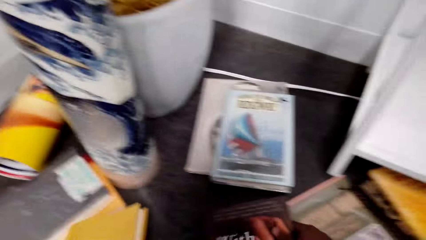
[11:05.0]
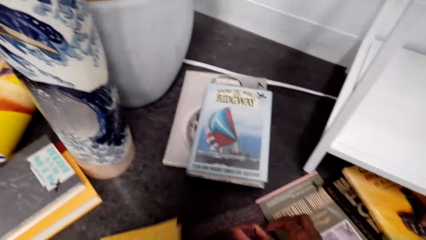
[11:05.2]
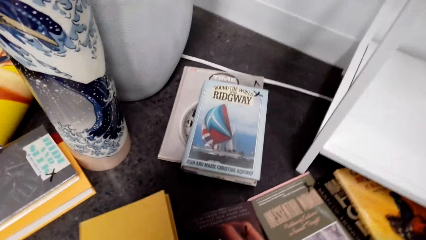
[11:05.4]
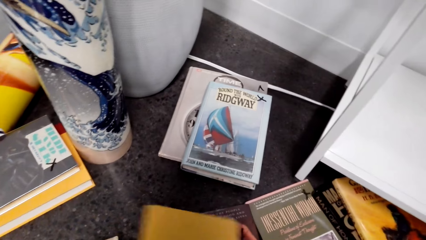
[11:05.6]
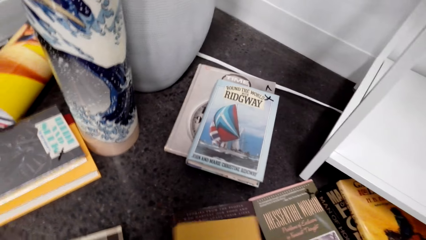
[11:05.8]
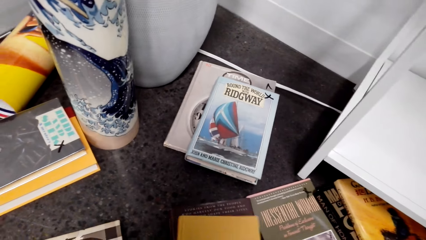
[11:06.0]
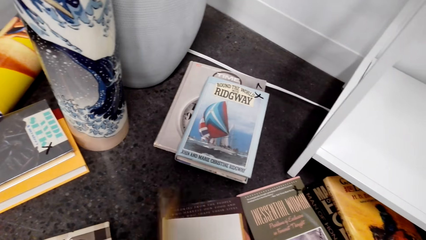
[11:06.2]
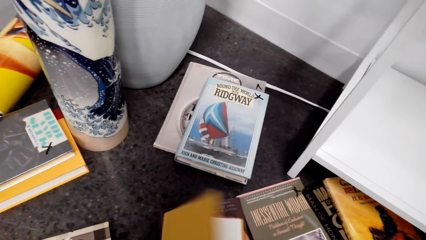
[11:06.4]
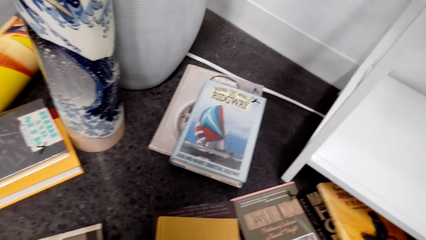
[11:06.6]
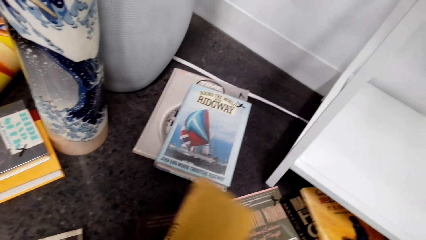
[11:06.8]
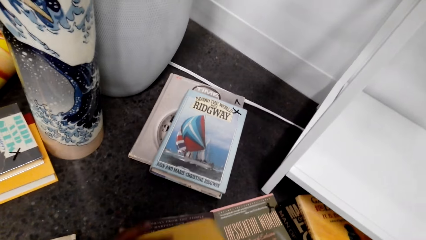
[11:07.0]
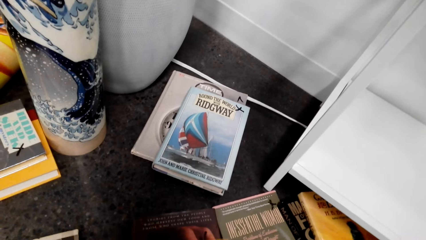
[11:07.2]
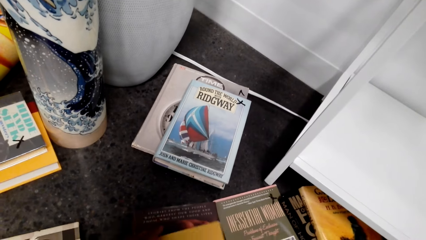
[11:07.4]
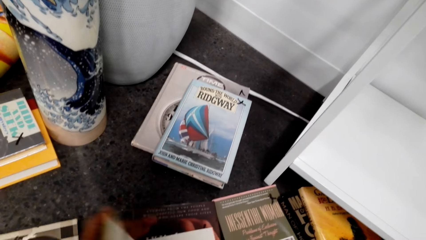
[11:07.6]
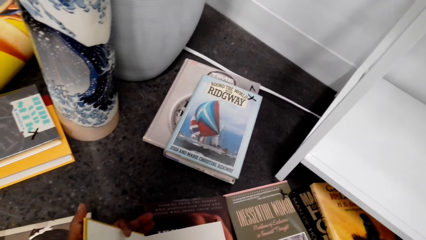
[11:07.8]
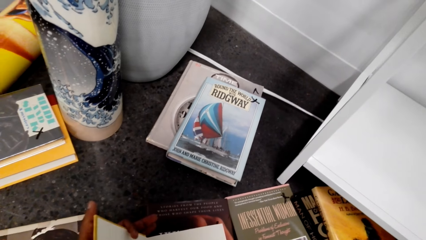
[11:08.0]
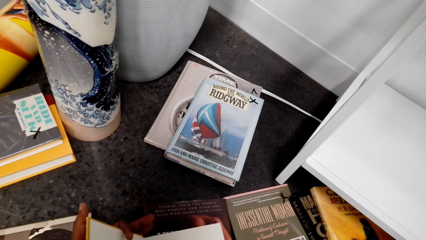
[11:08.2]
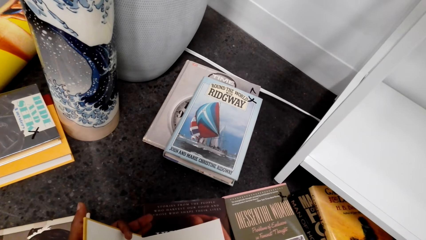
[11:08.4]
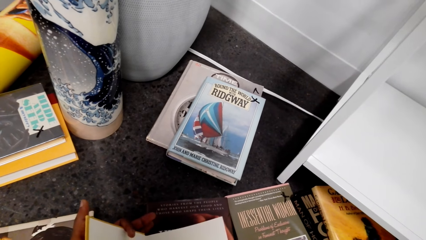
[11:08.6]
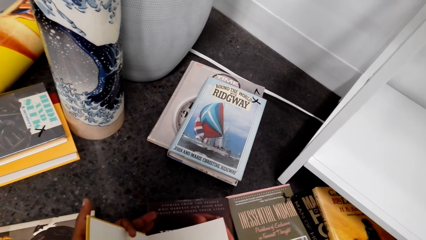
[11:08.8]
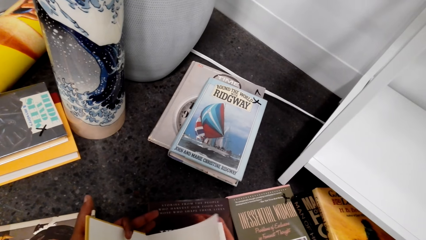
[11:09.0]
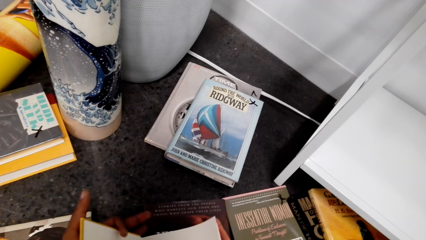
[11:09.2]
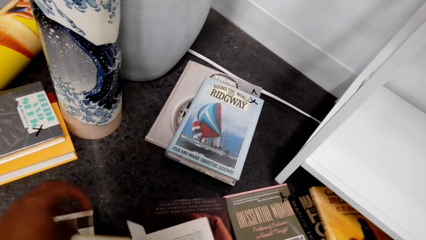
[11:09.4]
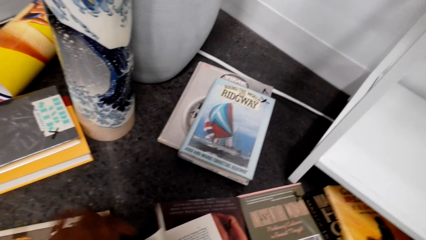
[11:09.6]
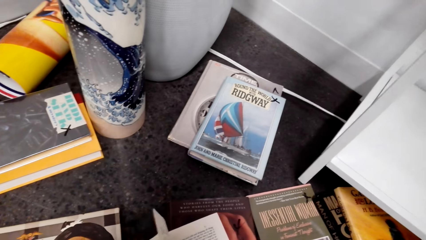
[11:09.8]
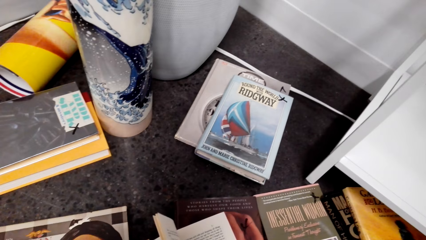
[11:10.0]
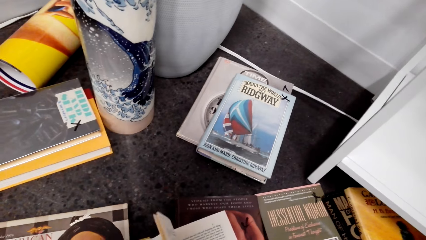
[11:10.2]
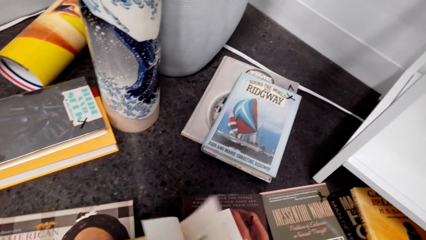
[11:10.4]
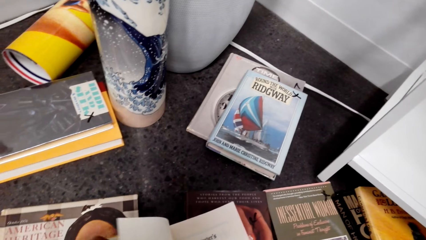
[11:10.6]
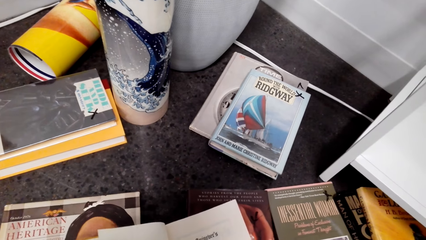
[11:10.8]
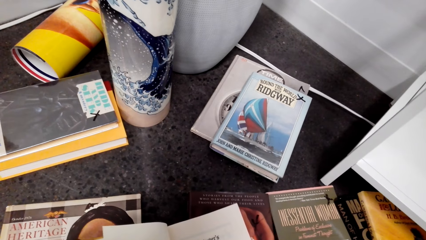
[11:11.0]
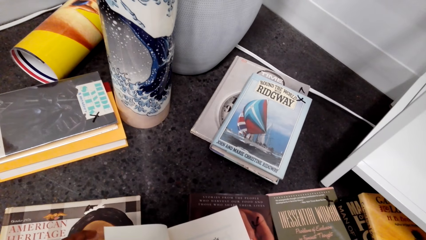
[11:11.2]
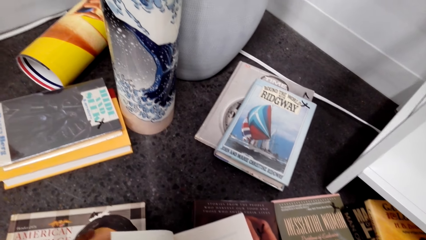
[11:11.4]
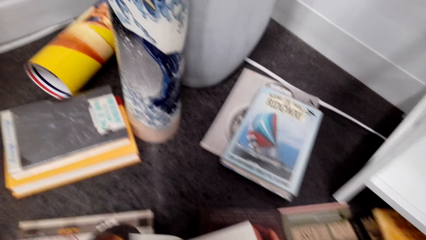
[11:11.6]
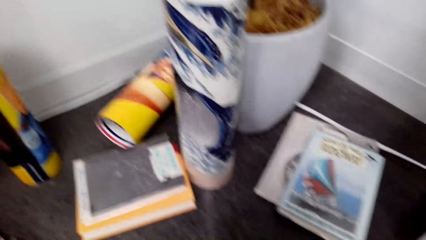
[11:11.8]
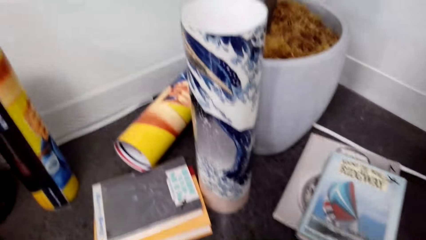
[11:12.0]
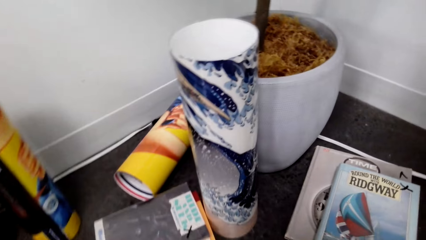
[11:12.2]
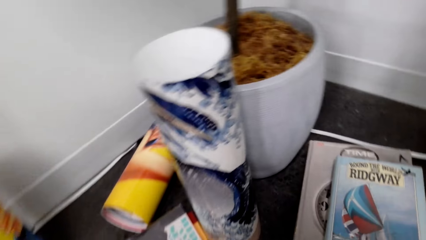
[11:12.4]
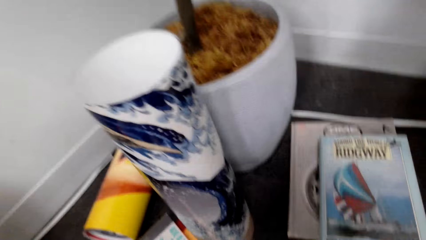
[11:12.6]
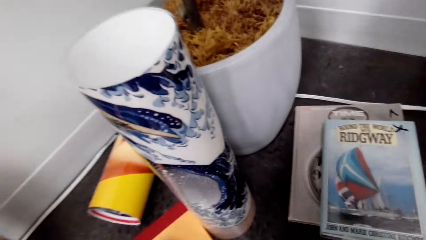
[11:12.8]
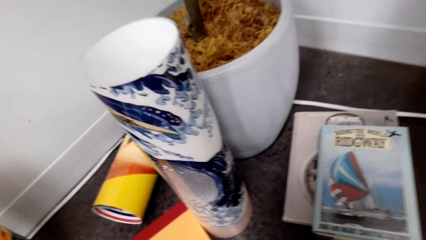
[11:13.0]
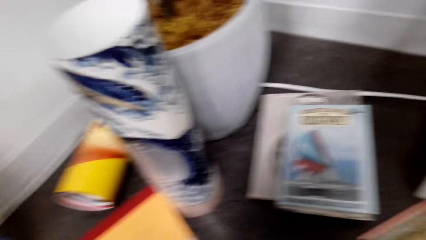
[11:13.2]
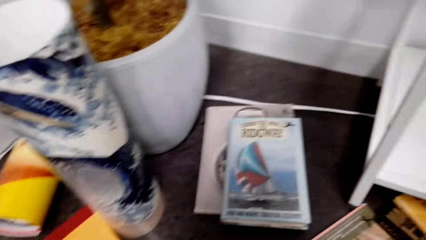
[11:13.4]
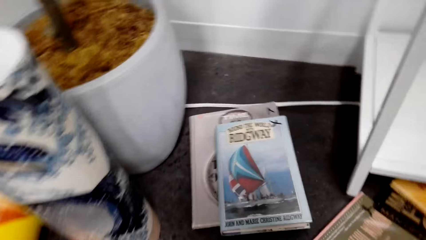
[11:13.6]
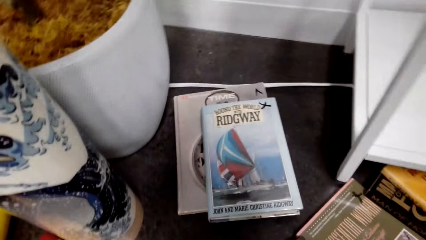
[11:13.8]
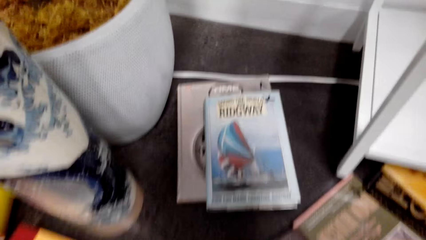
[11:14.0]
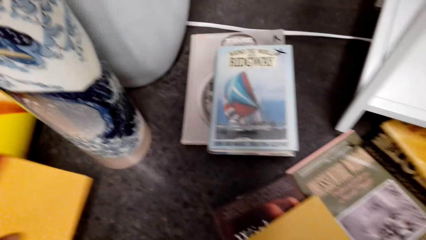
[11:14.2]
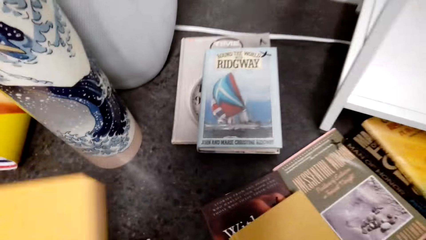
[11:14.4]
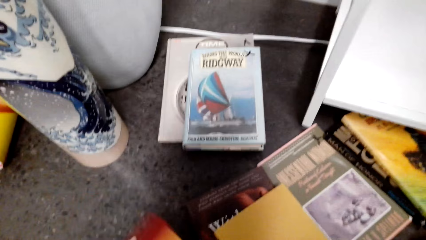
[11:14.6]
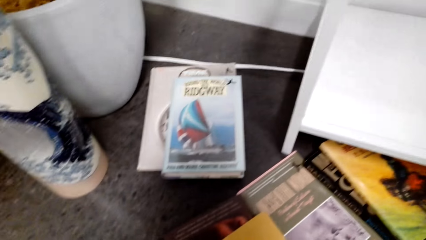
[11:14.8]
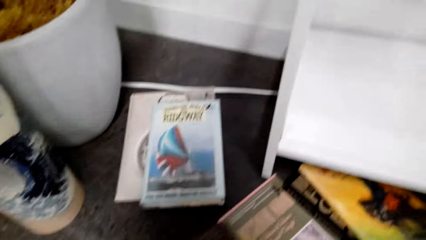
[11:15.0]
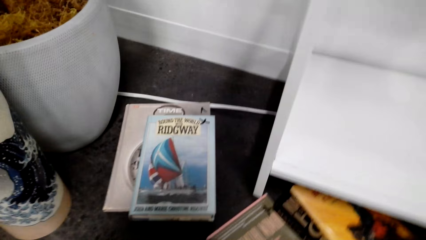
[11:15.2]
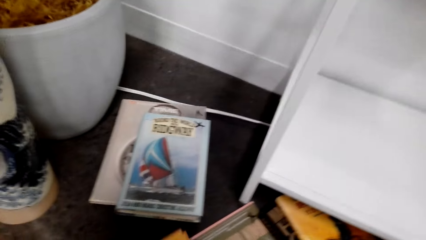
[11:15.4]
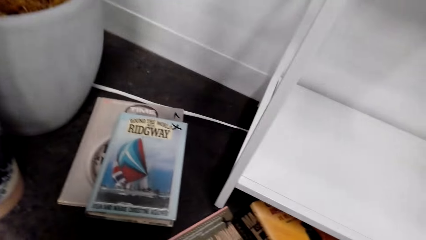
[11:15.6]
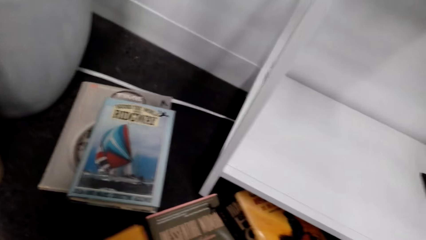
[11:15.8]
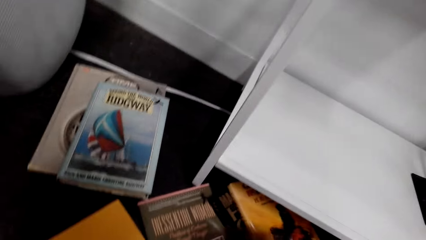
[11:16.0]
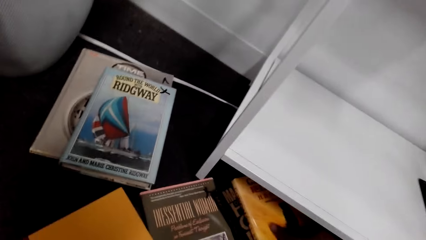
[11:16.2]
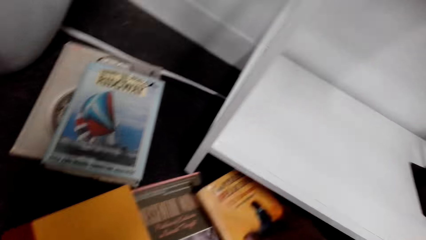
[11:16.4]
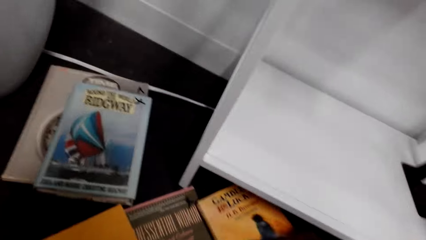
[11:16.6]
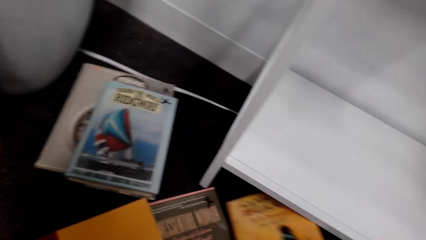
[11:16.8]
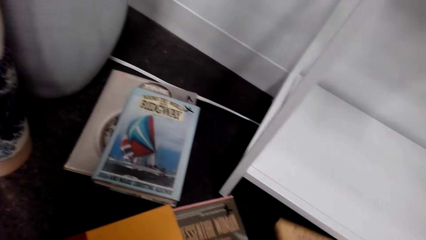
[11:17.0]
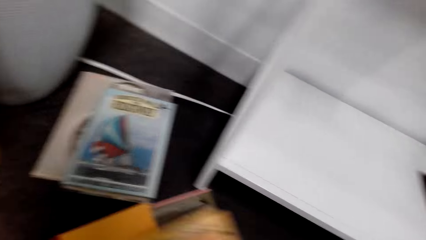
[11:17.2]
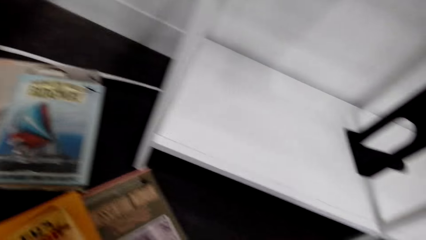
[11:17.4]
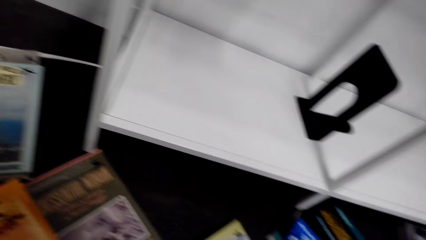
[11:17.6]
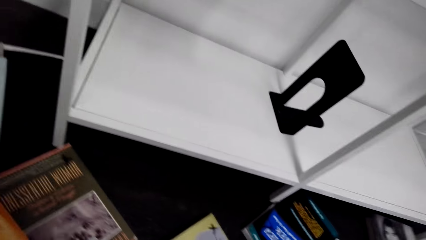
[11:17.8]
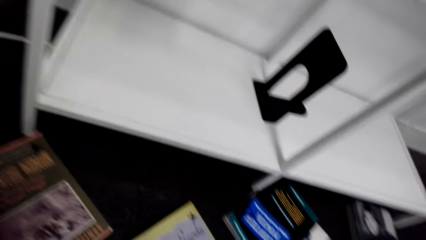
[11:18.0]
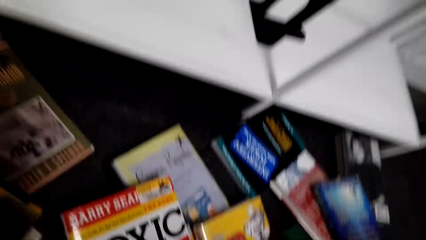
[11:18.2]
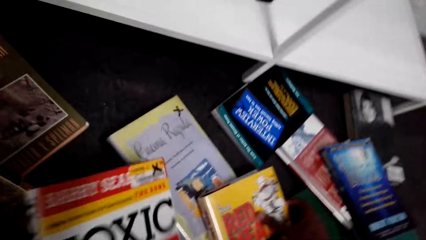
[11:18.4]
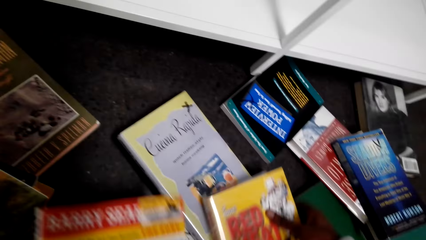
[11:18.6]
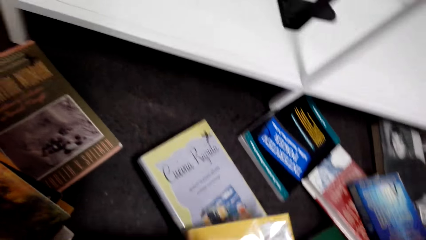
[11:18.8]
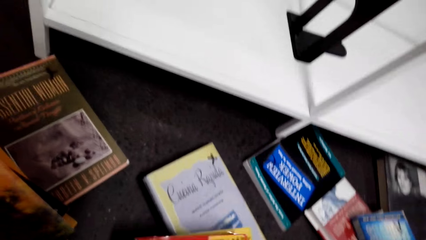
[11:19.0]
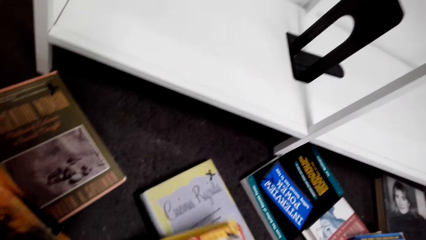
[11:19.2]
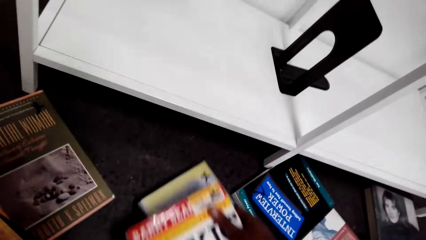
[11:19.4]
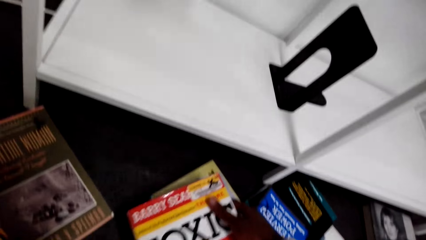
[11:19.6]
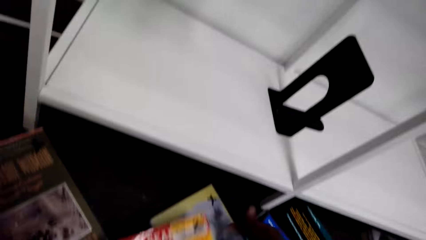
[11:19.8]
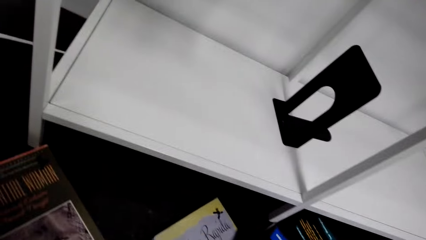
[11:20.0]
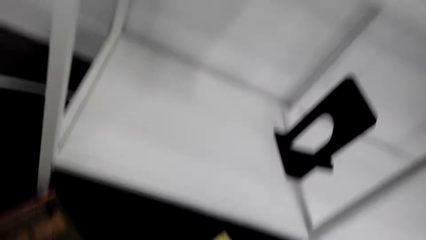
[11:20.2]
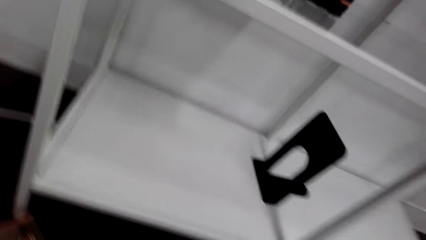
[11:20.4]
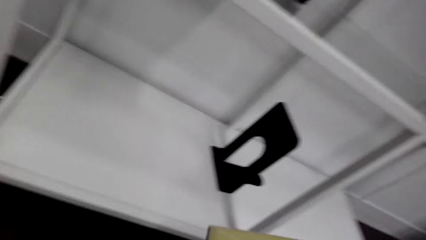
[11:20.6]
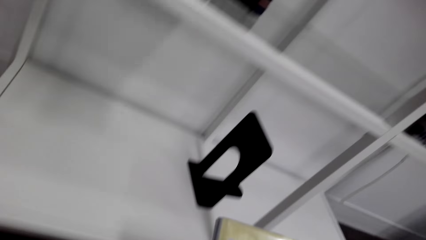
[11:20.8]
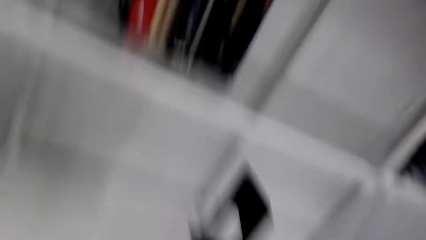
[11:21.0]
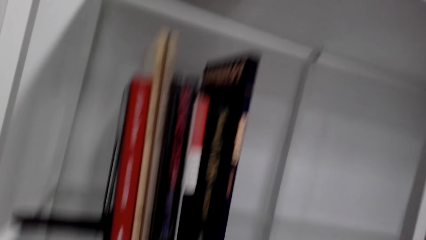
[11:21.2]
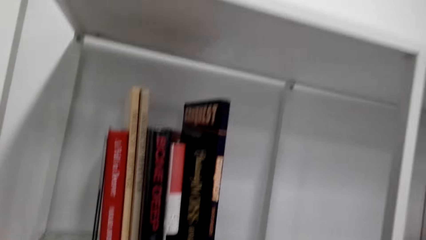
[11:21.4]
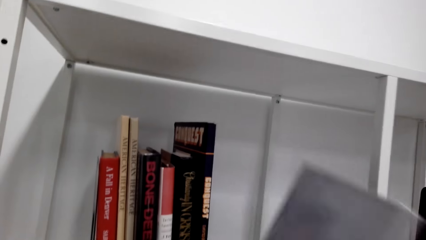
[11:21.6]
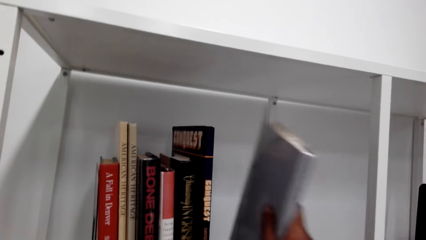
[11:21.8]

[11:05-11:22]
The camera wearer picks a book from the floor. They pick the other books from the floor. They peruse the book. They open the book. They pick a book from the floor. They touch the books on the floor.
